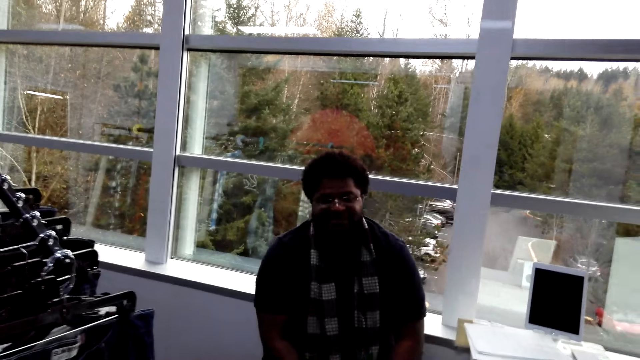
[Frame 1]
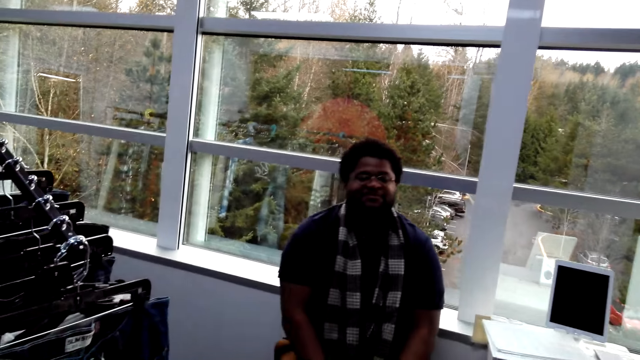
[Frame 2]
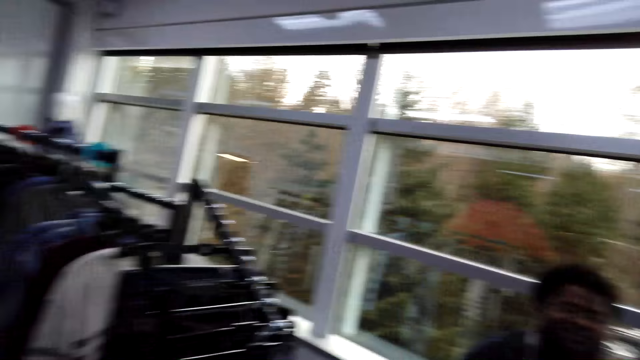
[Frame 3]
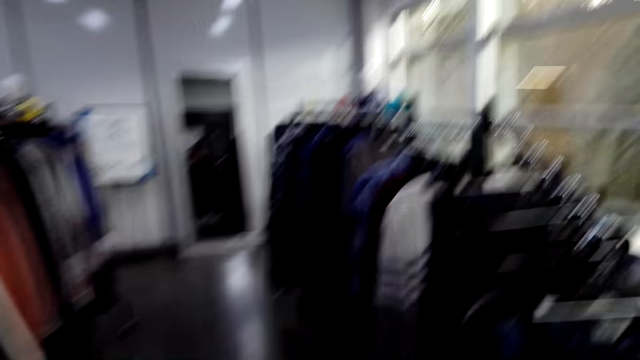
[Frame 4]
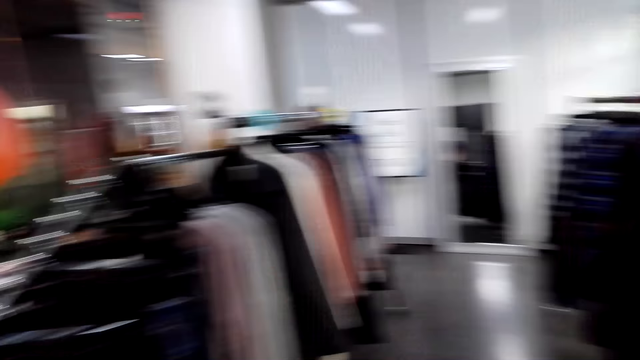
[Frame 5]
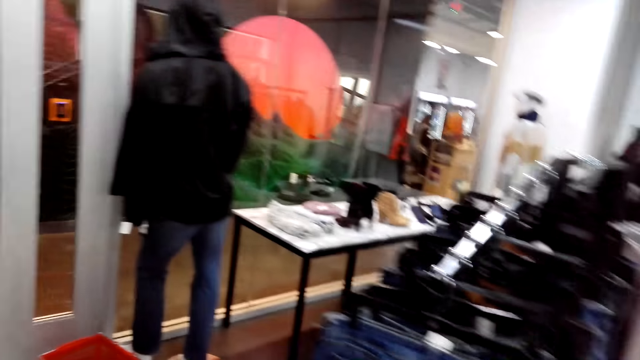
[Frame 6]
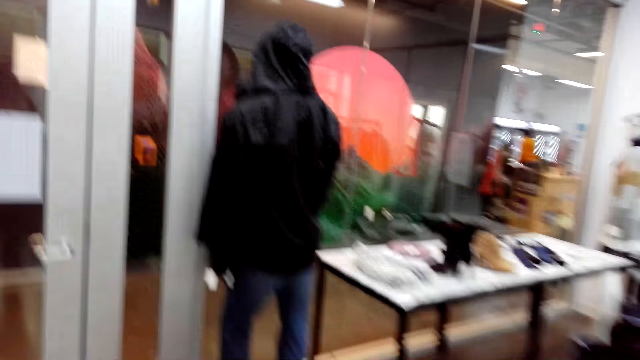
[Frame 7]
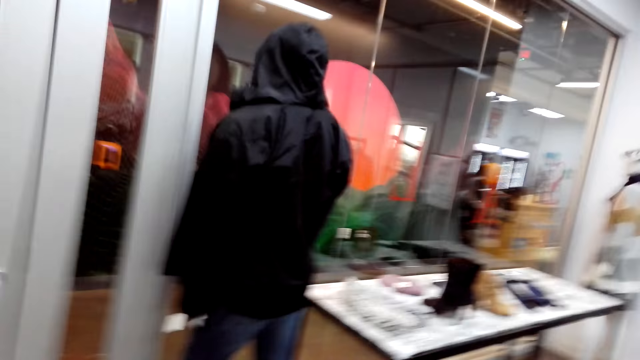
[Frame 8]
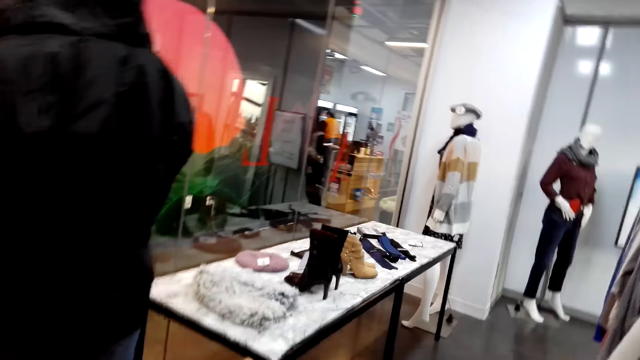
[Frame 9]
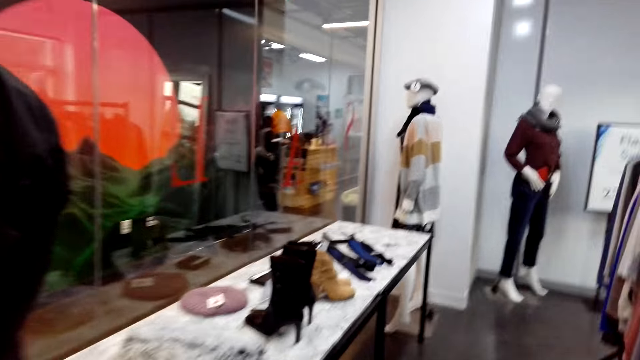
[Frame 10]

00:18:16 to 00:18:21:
The camera wearer shows a cashier shoes. They converse with the cashier. They walk around the store.

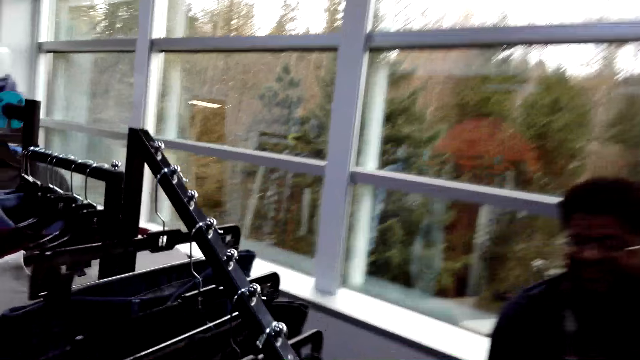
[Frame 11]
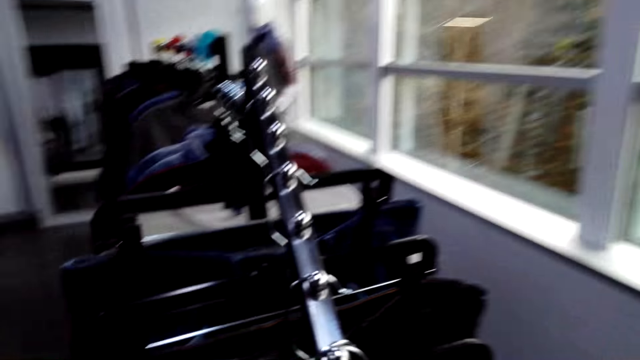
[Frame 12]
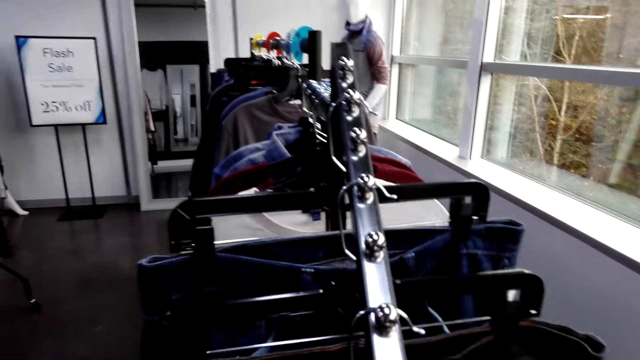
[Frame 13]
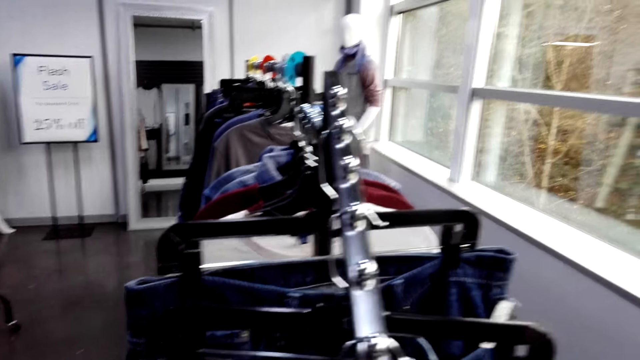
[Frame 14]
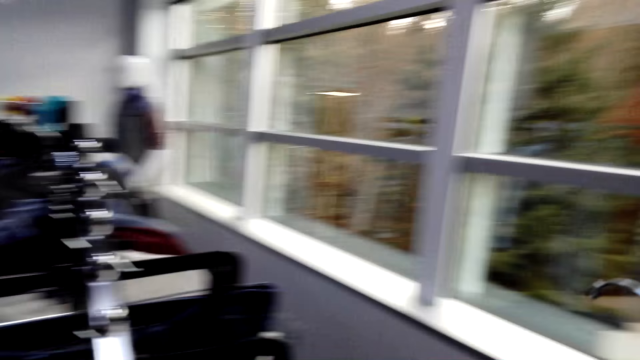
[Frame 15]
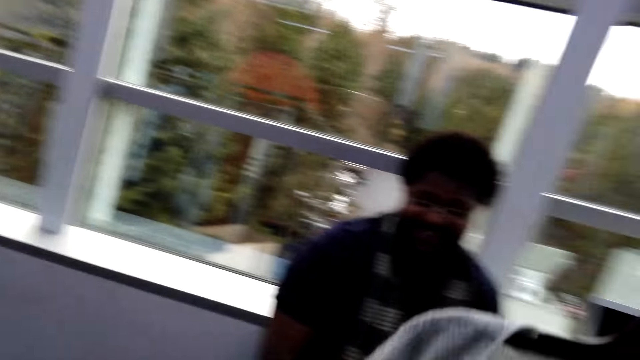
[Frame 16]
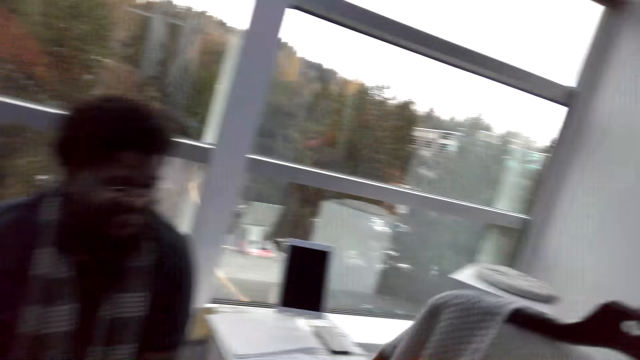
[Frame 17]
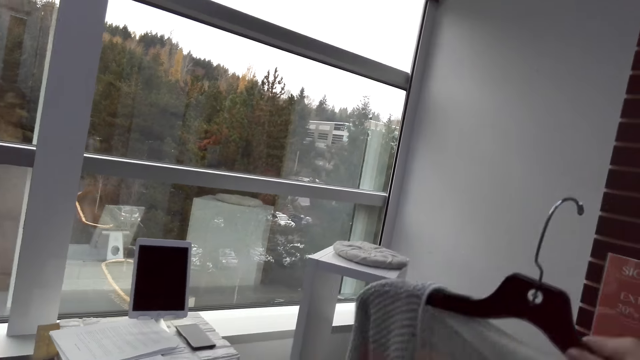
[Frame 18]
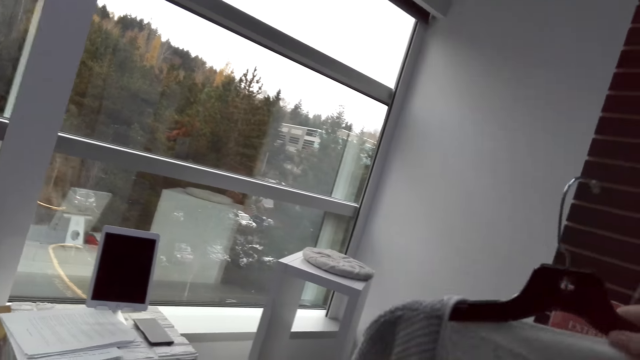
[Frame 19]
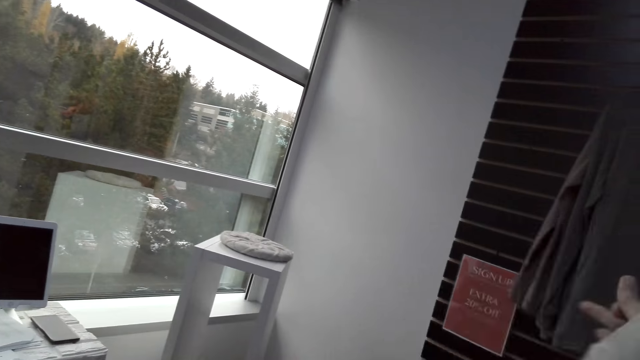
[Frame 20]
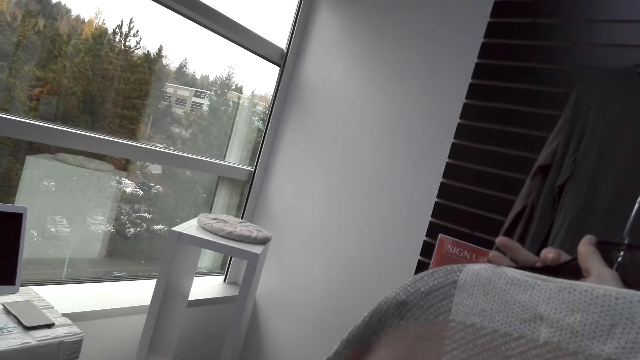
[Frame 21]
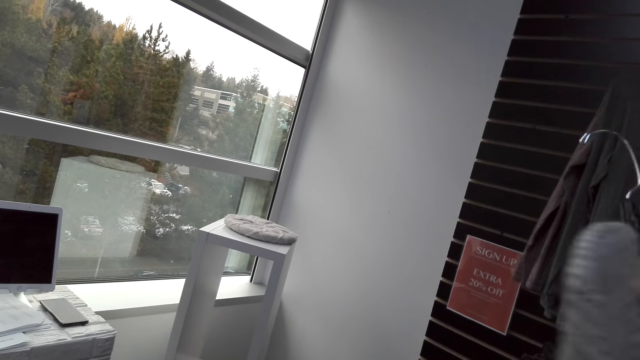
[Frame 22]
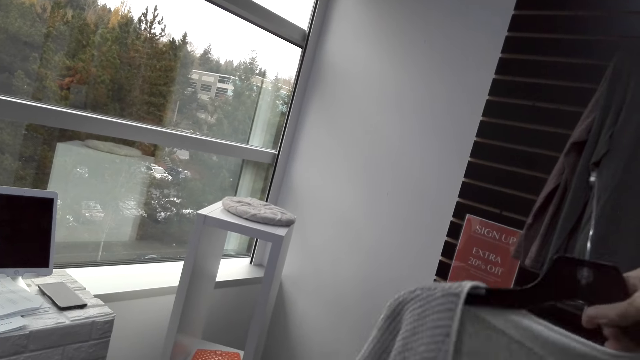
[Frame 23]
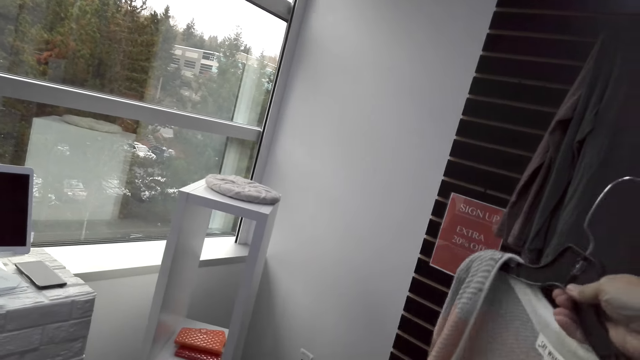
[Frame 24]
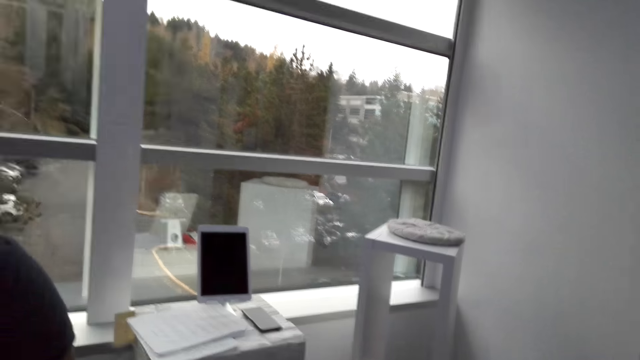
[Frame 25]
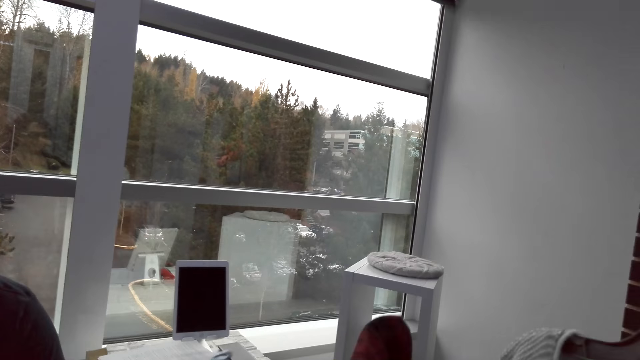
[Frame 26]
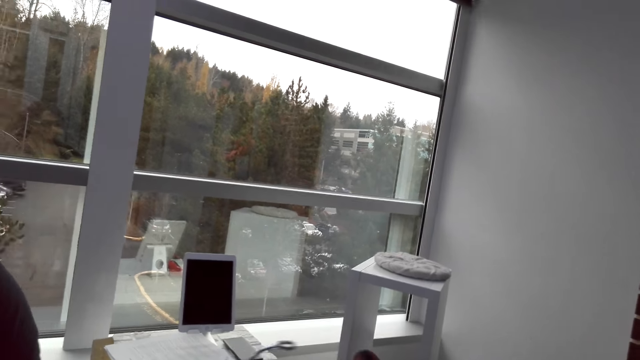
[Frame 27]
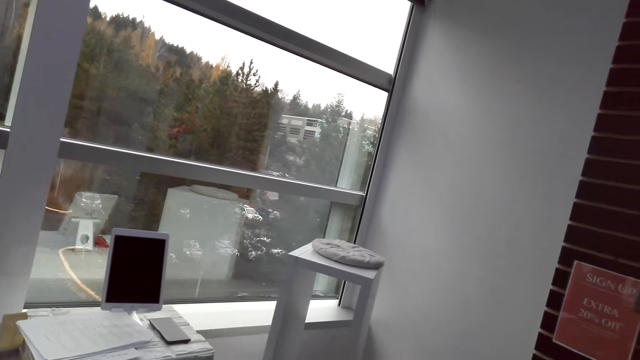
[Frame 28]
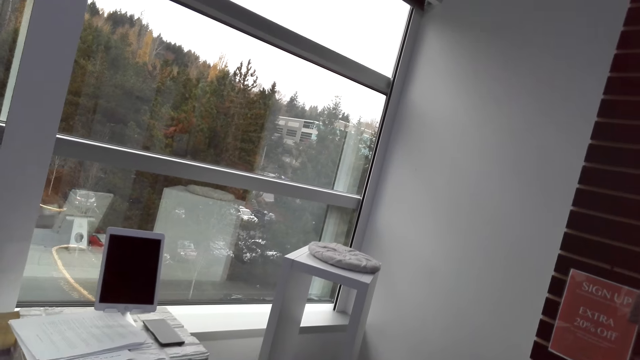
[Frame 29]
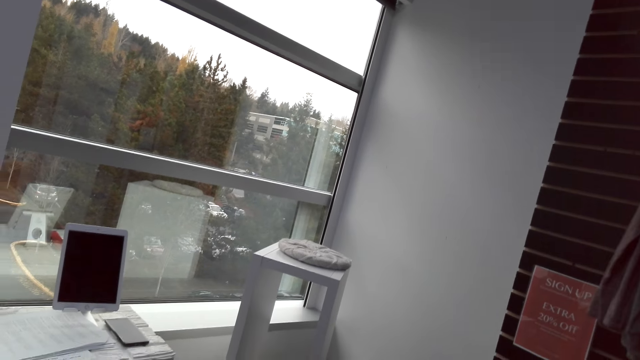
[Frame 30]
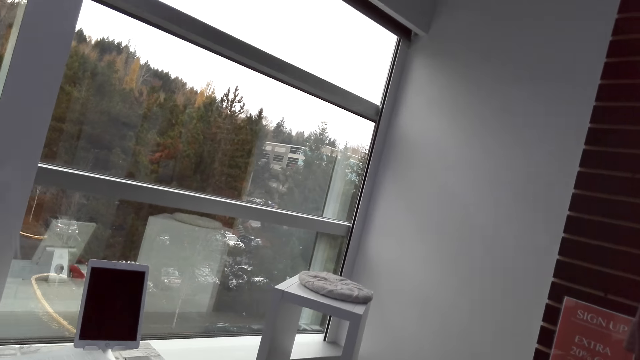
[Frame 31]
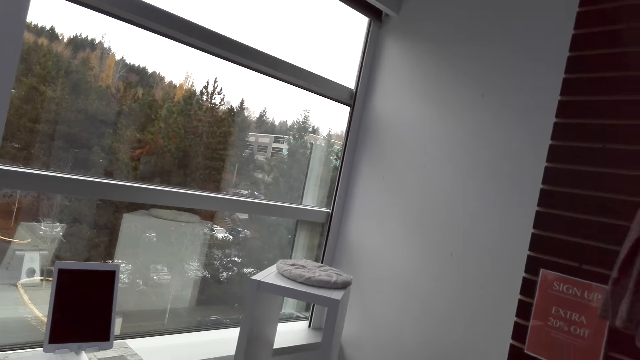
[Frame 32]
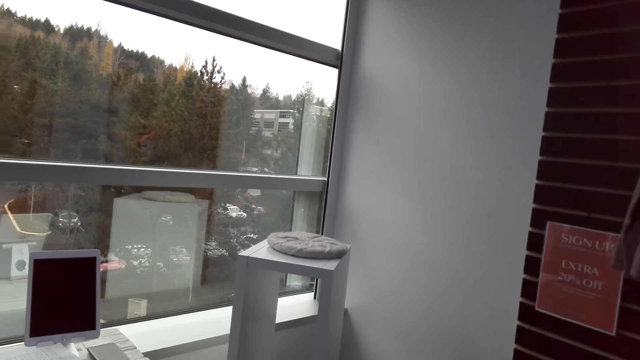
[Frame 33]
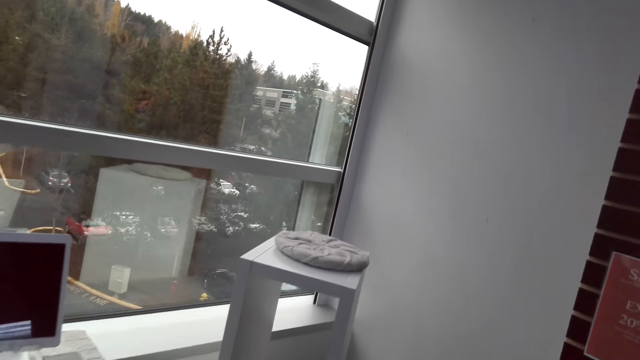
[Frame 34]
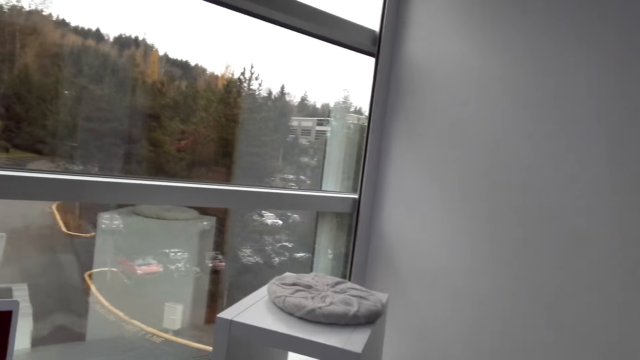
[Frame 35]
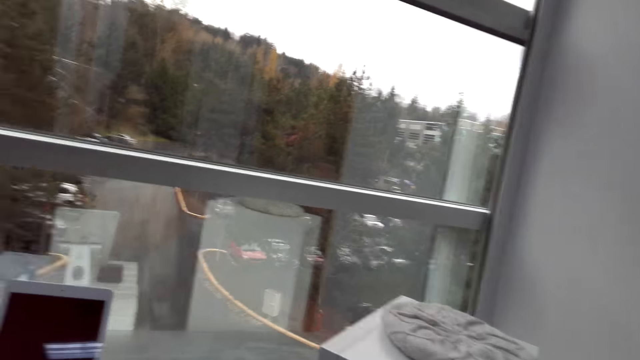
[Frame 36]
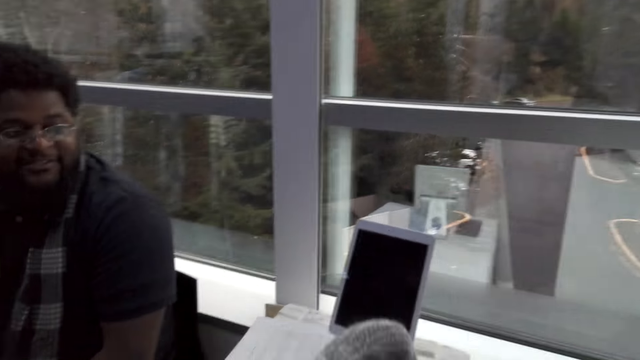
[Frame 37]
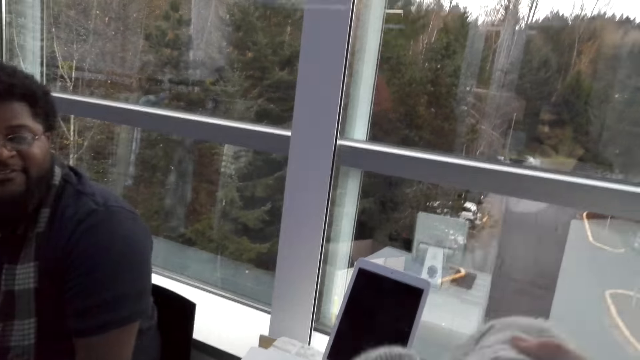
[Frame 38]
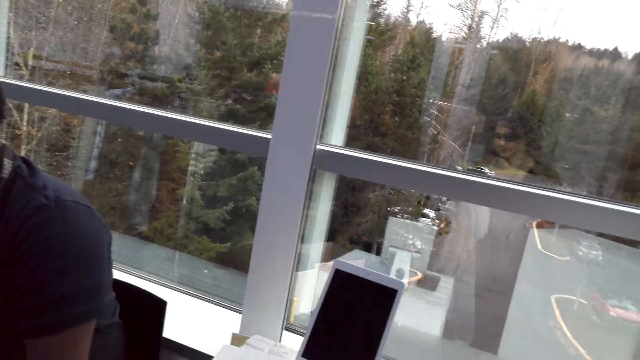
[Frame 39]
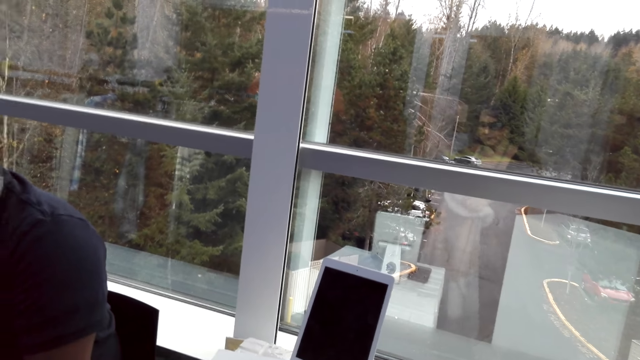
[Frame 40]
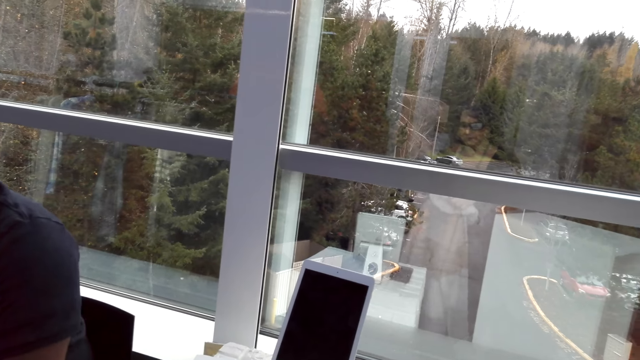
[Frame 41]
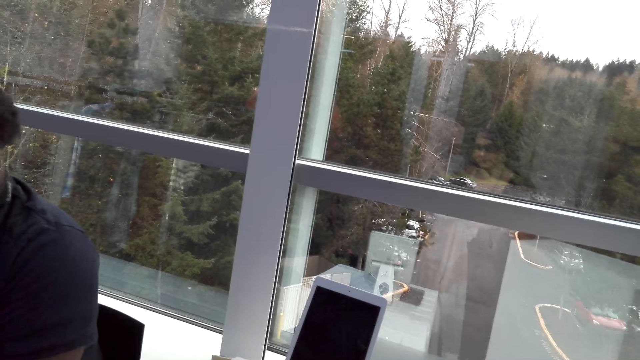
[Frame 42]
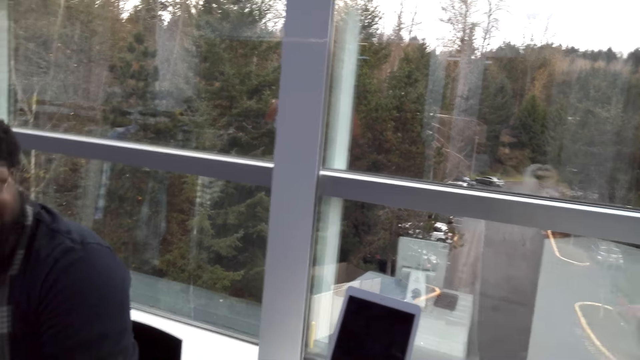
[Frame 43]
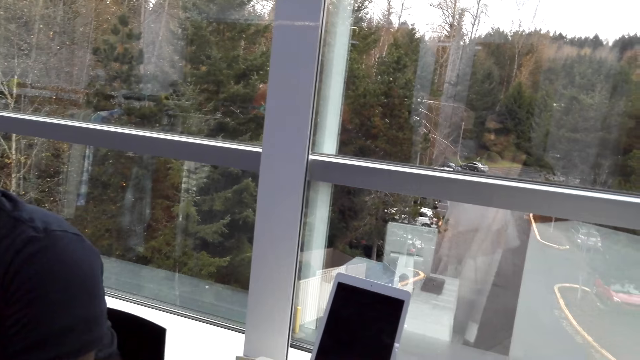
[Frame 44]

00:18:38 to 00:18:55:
The camera wearer picks up a sweater. They lift the sweater.
